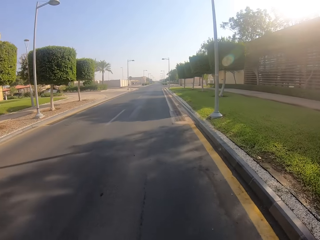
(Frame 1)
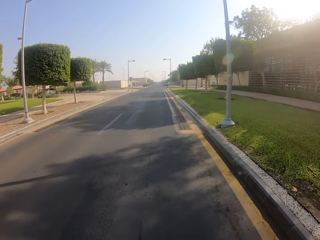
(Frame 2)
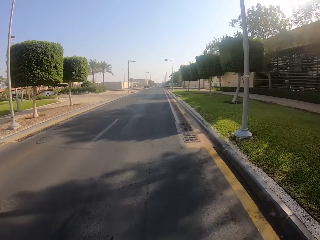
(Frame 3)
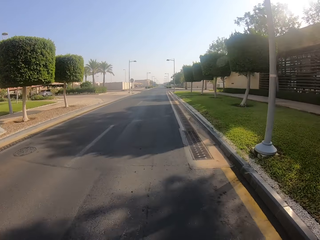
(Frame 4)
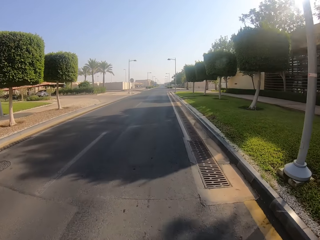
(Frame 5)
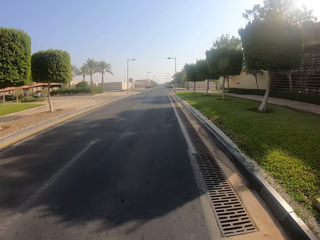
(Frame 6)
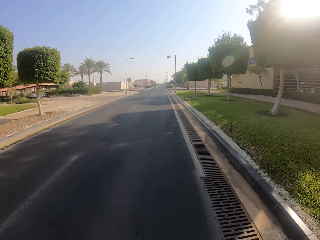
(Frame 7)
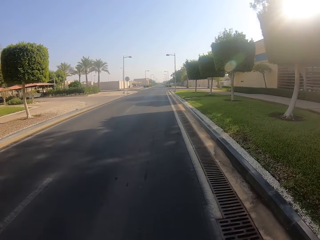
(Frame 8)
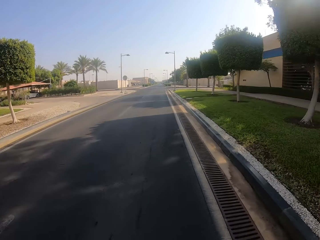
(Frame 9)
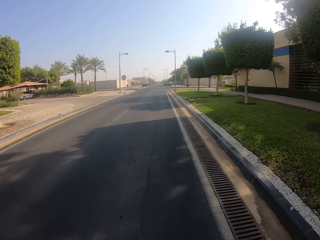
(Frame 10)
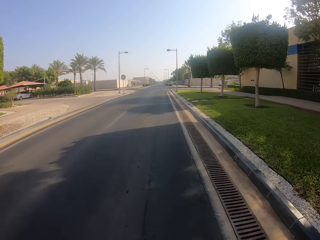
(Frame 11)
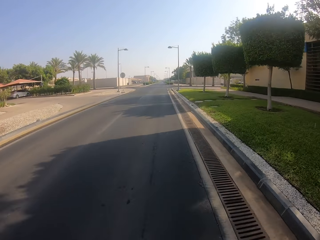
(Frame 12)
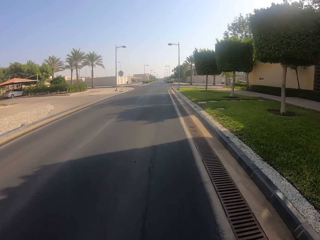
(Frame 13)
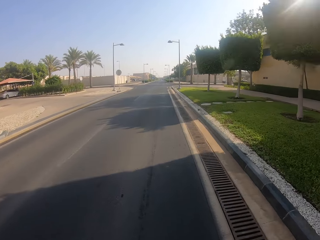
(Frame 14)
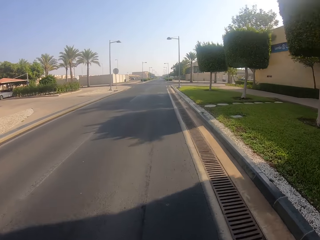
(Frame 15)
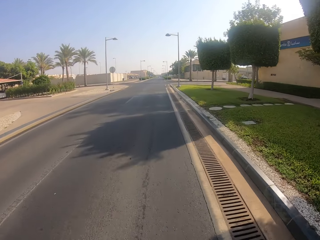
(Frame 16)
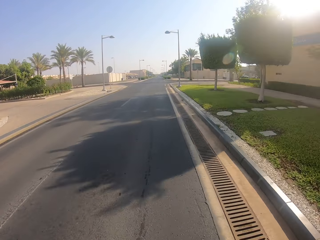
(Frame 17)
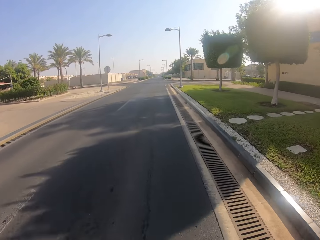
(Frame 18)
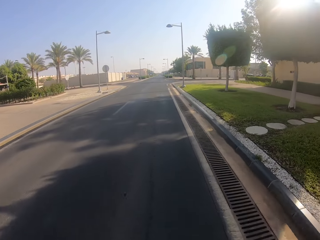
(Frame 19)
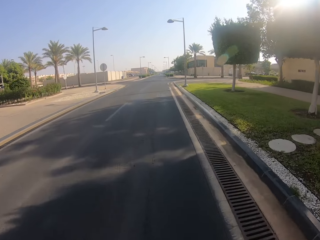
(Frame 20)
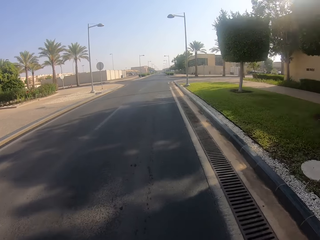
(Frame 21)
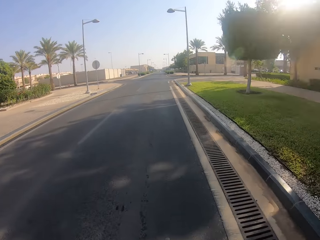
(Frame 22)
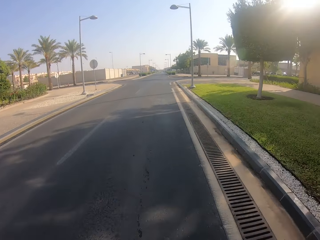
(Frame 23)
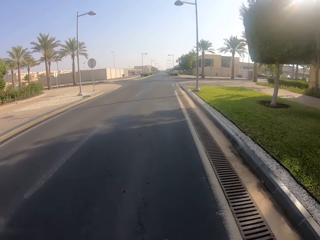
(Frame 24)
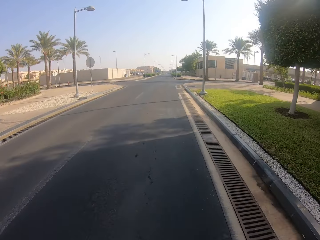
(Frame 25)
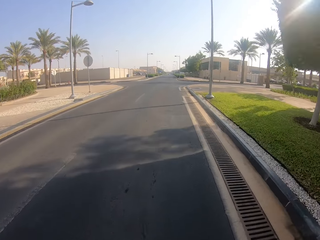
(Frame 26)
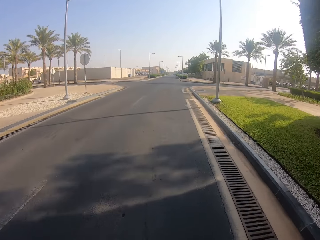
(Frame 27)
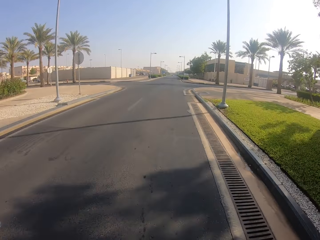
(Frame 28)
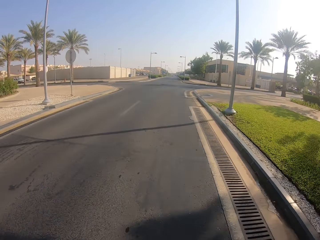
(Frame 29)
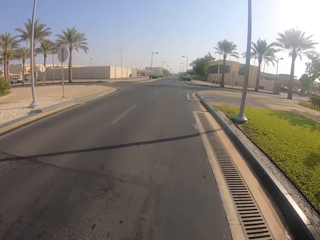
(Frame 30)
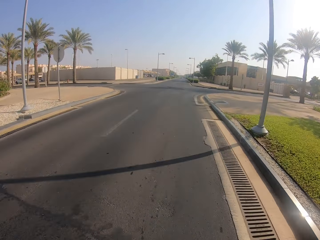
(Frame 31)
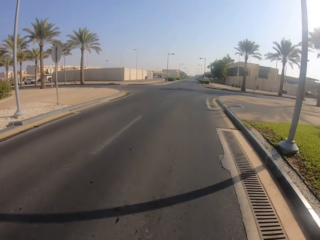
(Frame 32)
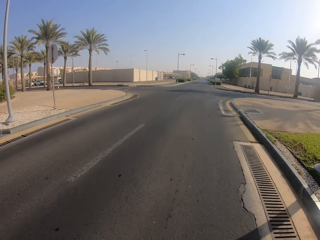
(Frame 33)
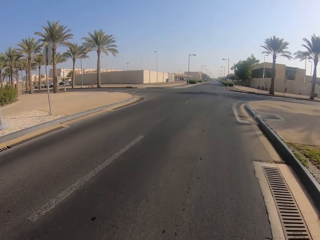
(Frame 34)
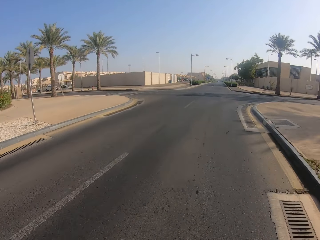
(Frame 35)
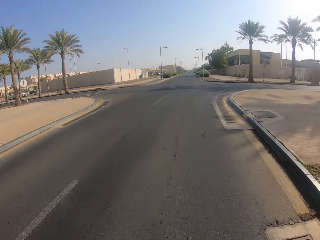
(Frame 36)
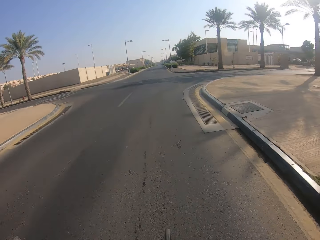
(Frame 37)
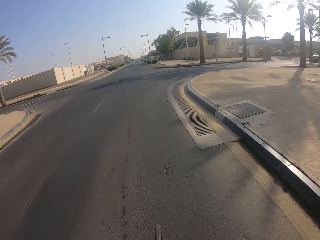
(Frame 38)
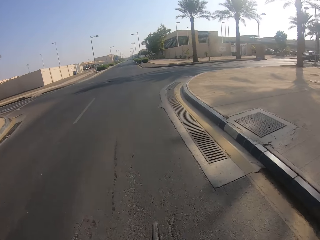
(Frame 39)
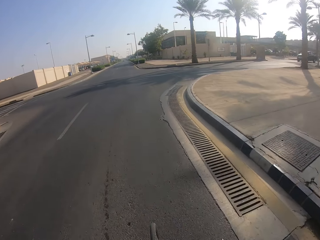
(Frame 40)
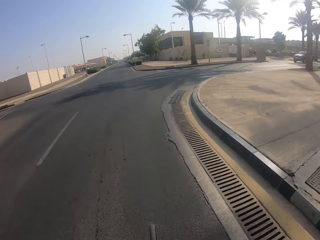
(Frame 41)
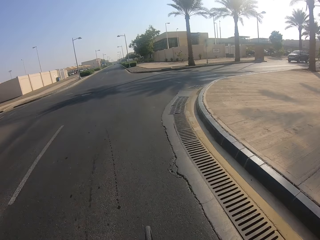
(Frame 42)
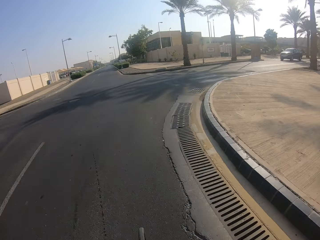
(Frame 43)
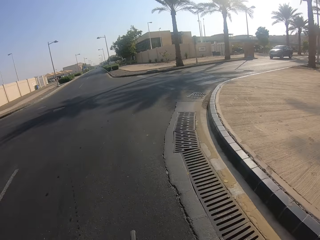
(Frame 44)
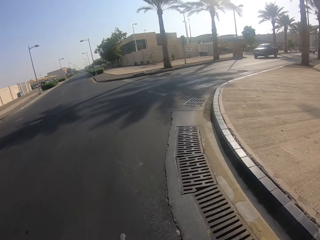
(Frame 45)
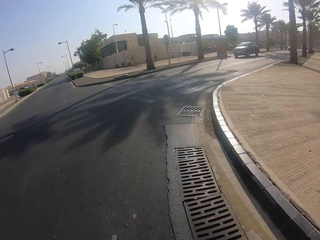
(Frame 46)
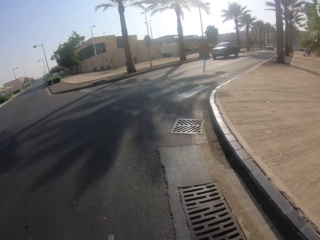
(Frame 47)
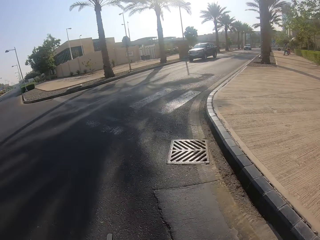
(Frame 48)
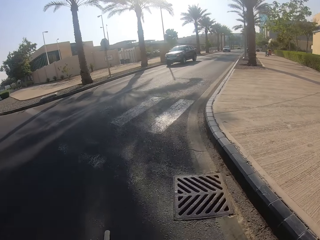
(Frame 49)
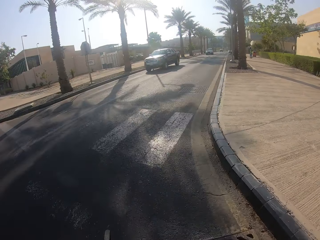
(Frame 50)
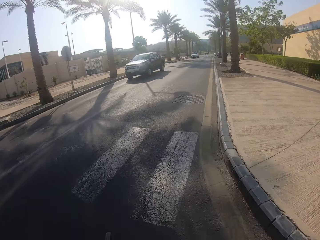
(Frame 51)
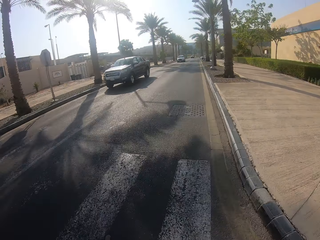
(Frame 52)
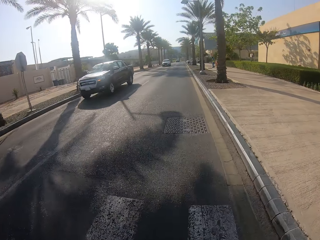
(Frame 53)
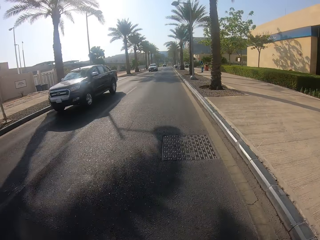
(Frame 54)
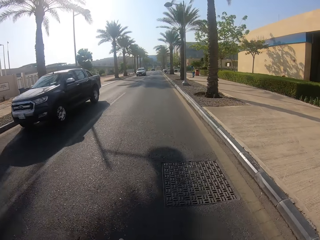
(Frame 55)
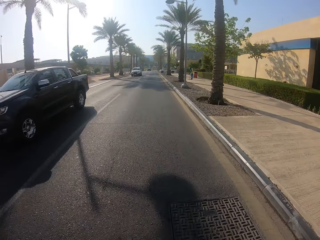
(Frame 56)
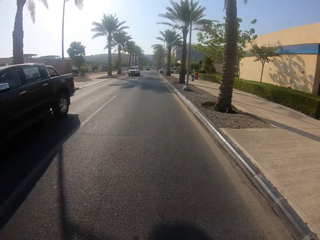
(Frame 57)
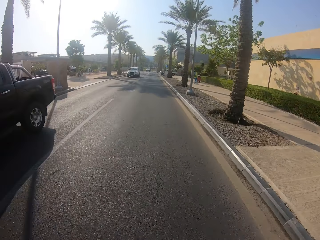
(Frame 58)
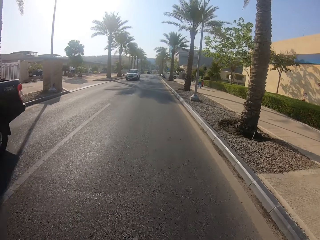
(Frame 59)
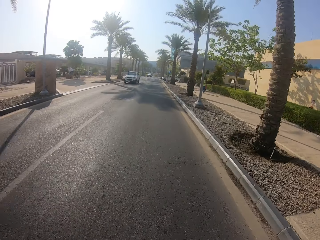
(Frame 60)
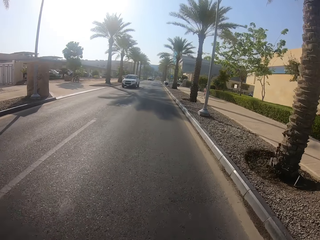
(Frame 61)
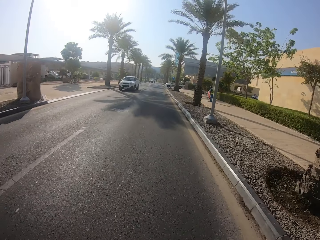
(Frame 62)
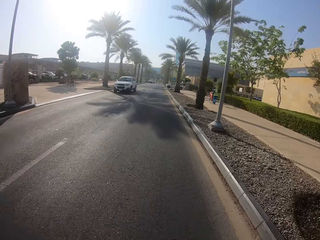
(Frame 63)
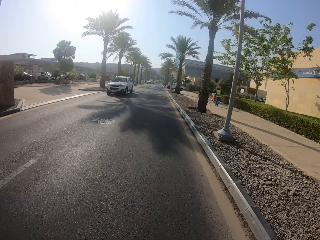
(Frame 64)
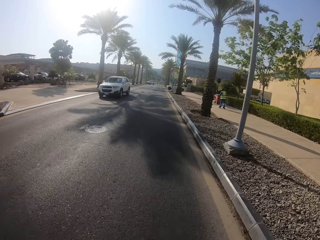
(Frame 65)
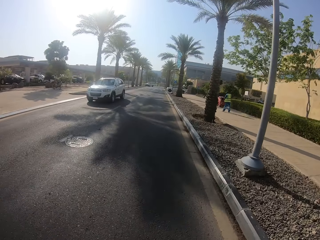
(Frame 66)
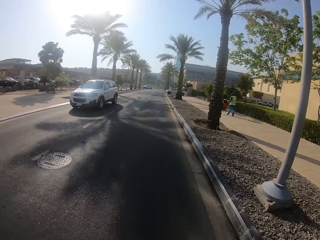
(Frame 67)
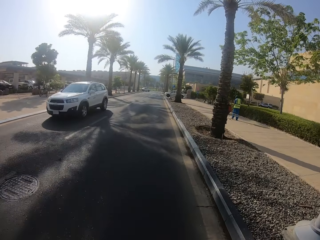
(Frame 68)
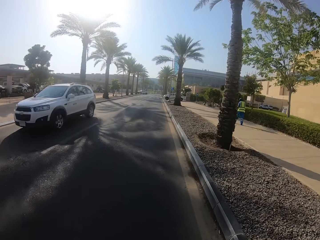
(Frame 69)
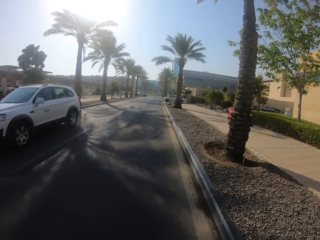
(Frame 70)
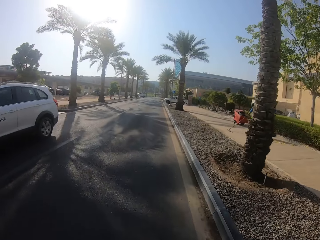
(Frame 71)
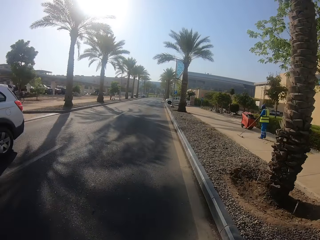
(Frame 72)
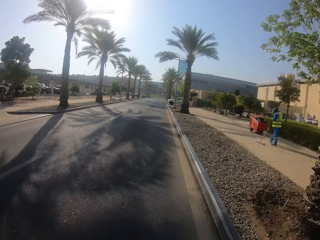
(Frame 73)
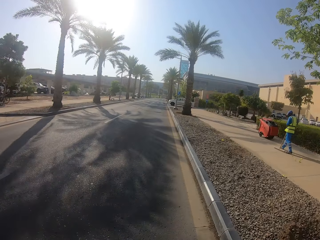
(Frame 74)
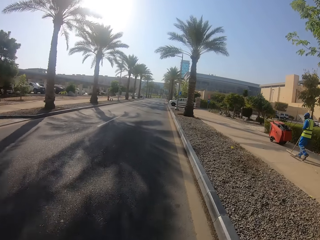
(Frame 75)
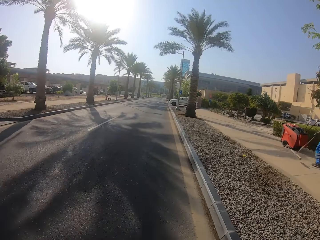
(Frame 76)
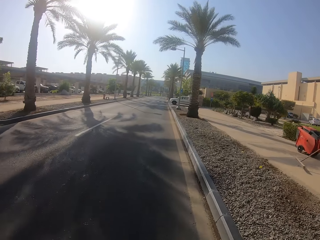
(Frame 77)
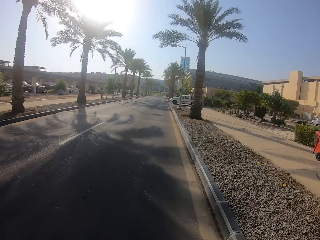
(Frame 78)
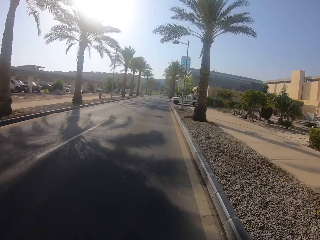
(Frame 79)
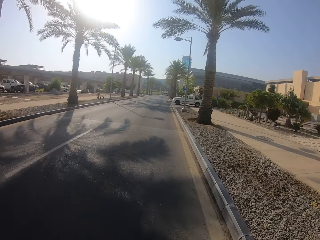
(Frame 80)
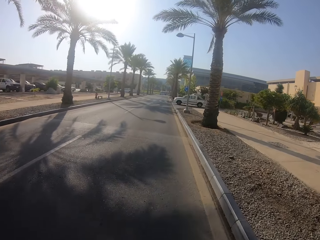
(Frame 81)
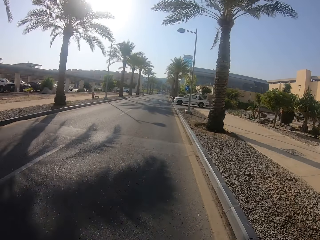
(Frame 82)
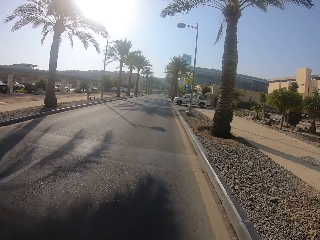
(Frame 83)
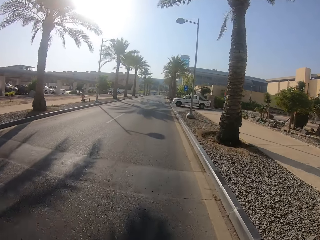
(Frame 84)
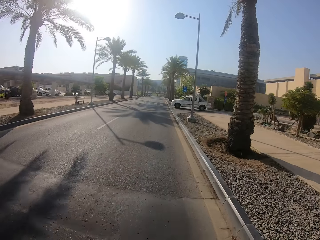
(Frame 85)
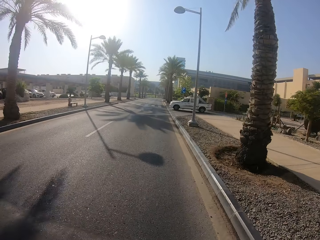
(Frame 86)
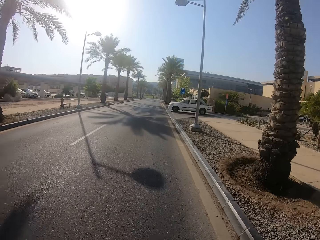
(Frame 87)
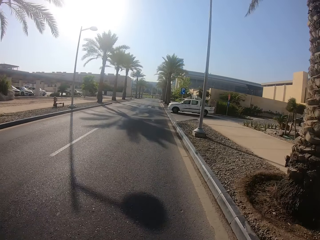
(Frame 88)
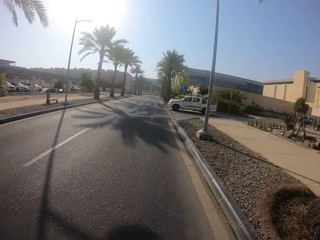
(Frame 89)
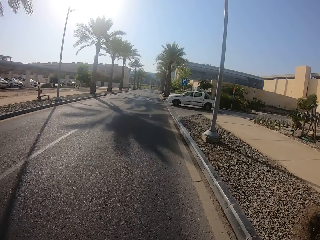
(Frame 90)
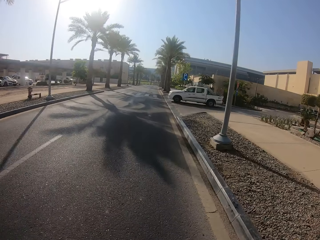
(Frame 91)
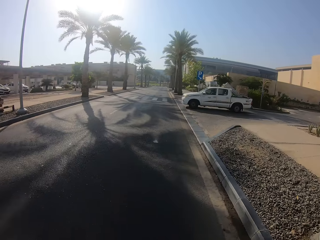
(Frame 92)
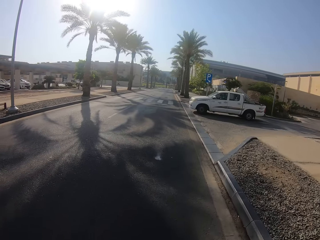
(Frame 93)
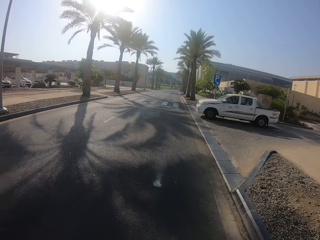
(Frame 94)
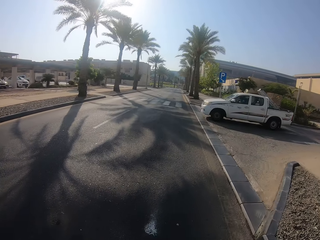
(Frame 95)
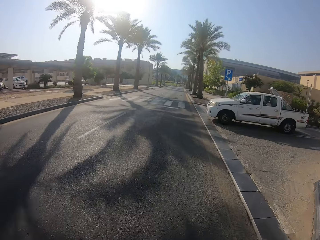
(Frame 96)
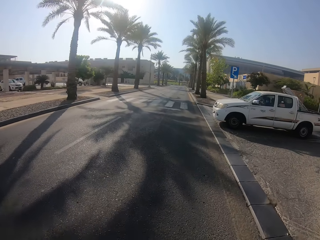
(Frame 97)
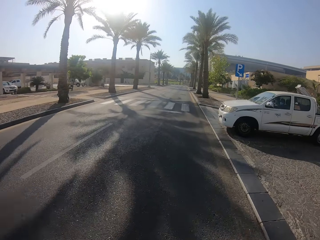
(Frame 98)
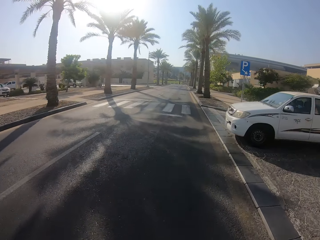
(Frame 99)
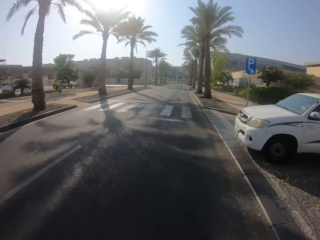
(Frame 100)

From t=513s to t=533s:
The camera wearer turns right way, passes the black overcoming truck, and passes the white overcoming car. A man sweeps the street.

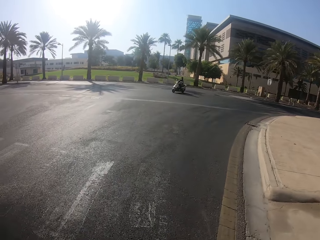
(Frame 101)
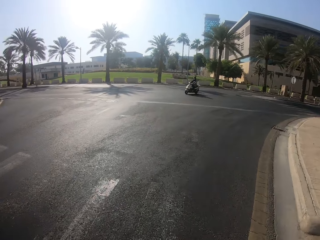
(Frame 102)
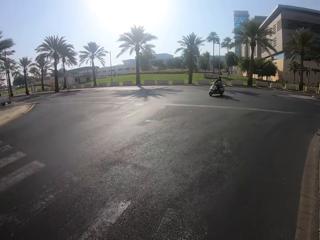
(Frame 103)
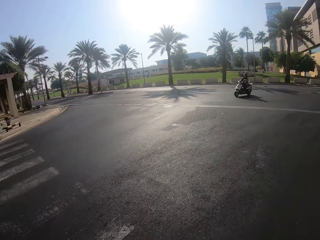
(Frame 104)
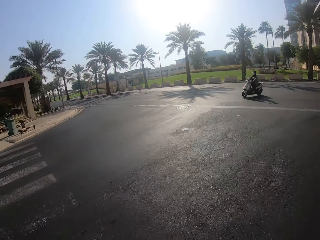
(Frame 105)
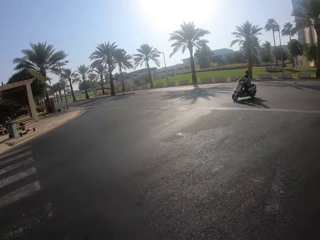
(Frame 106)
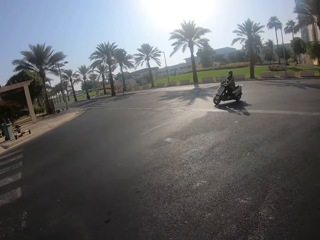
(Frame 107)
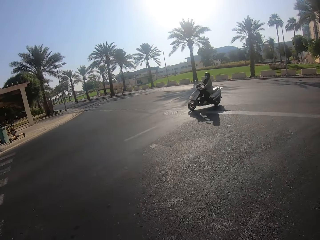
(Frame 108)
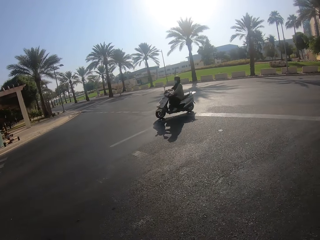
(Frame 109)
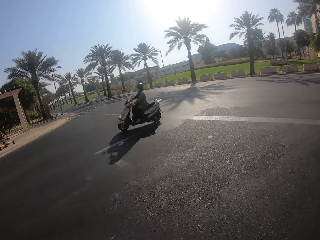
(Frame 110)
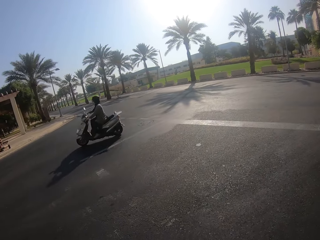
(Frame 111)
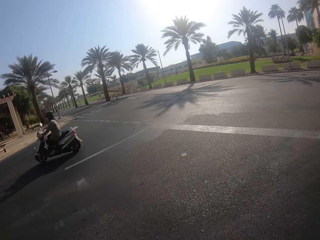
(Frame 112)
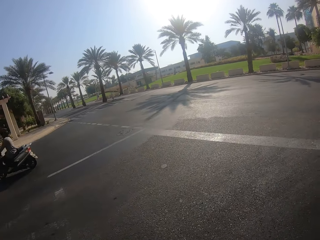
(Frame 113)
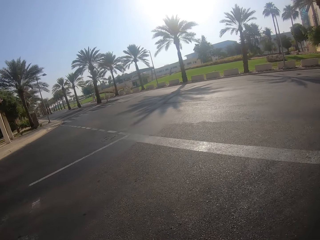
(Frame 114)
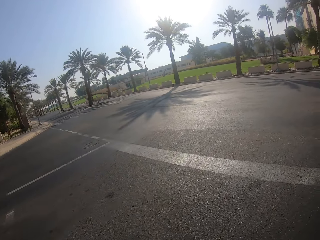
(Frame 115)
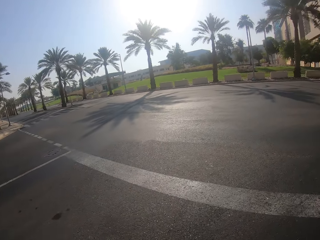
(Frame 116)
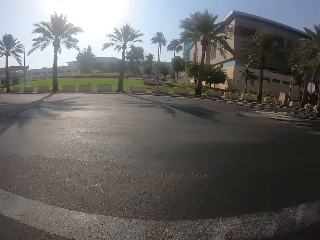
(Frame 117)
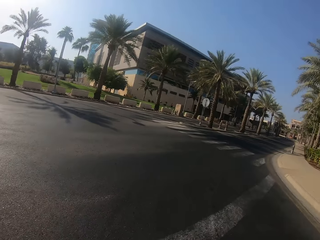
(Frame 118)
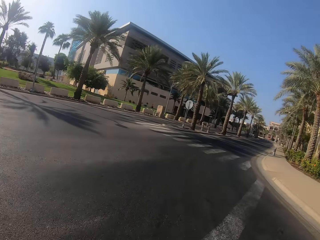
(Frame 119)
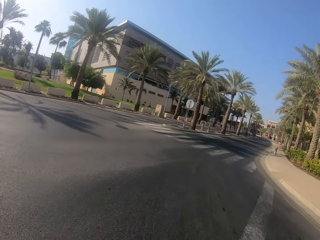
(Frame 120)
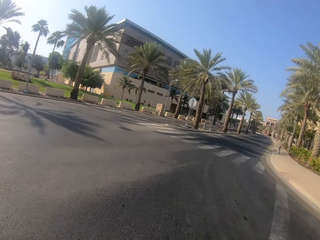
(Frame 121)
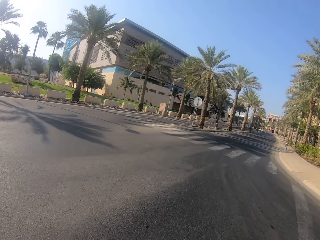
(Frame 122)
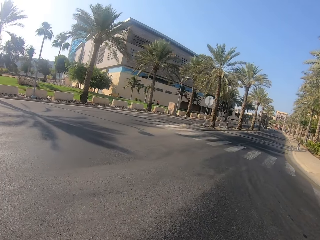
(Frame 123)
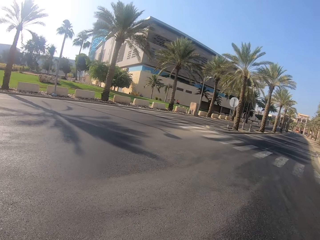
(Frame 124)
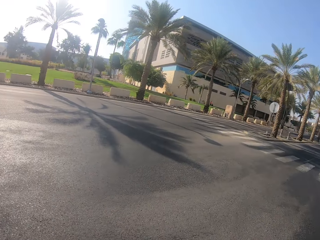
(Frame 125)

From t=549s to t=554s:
The camera wearer passes an overcoming motorcycle.
